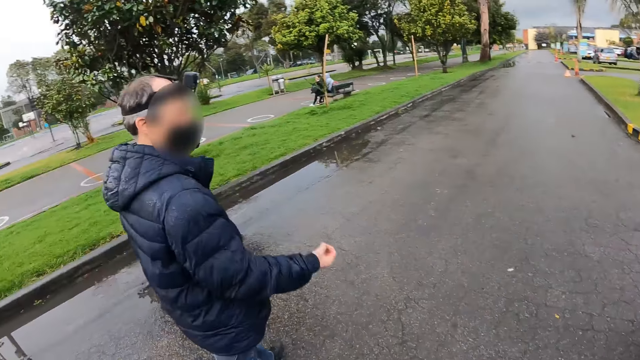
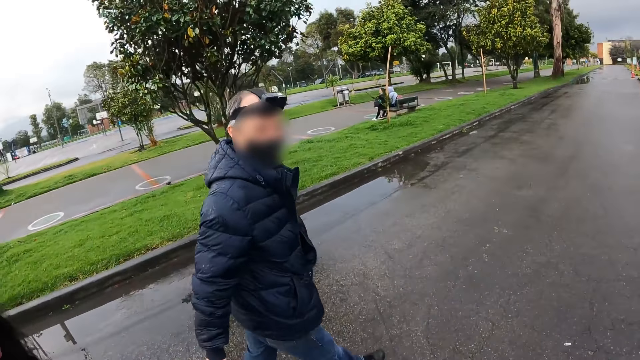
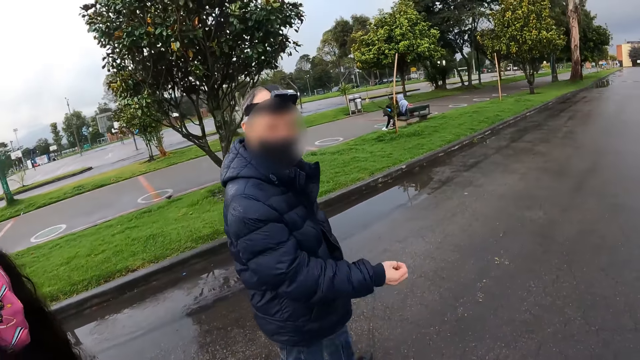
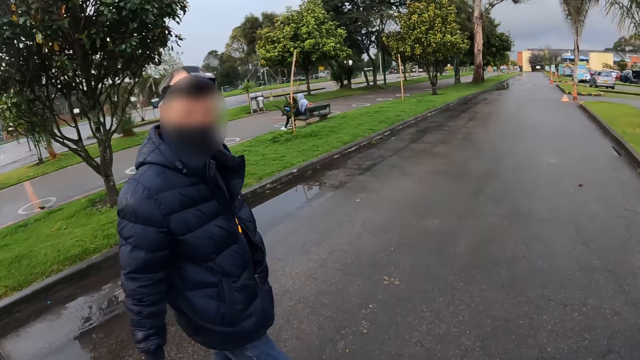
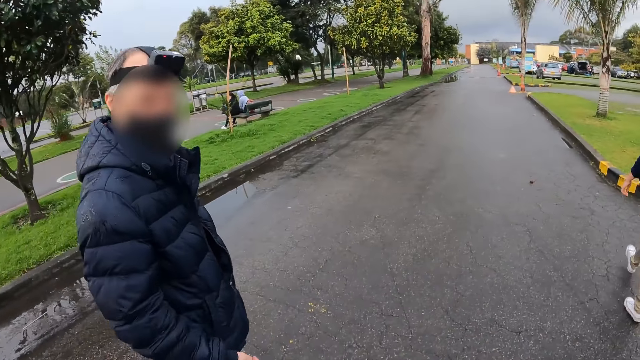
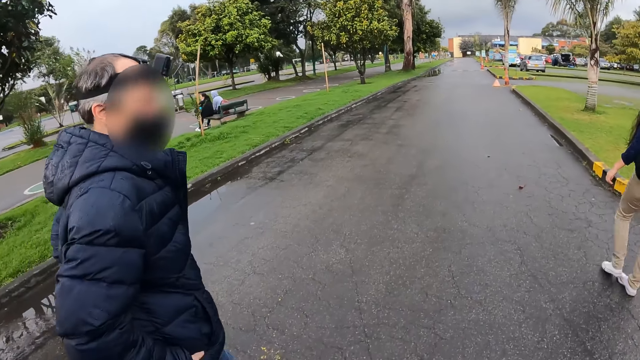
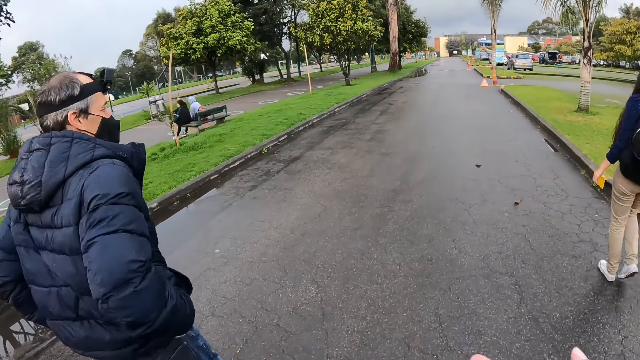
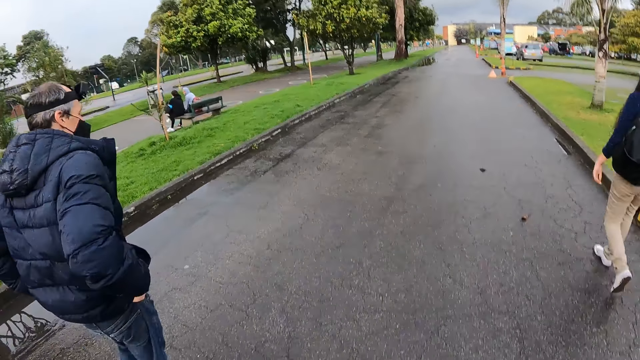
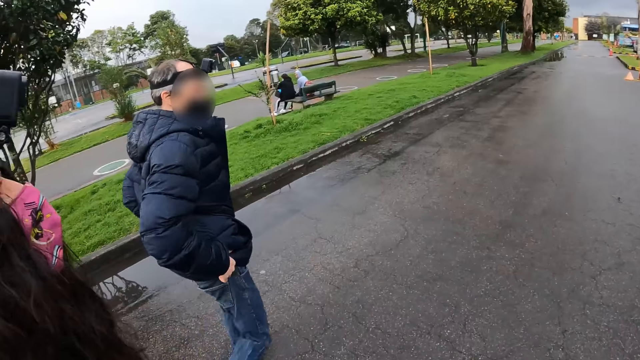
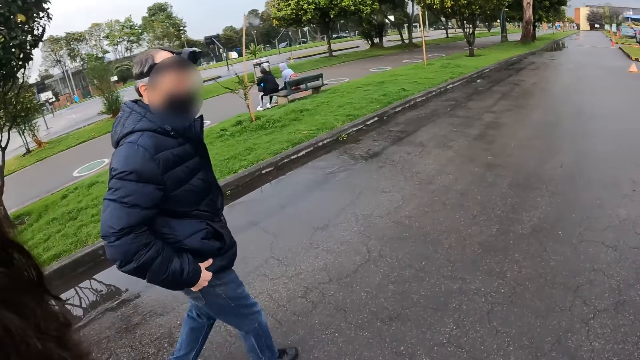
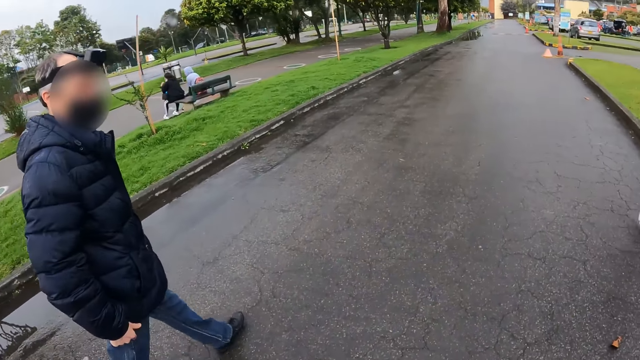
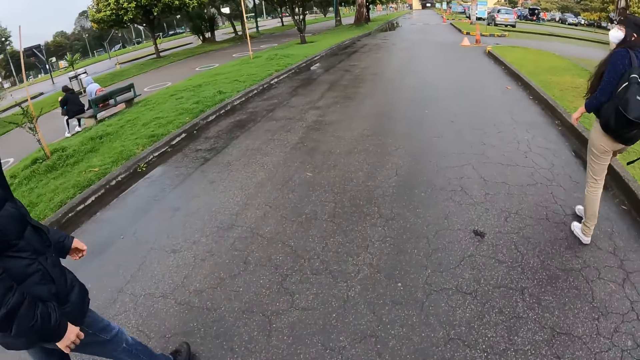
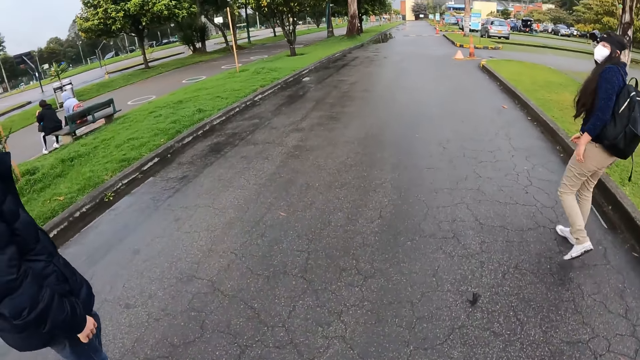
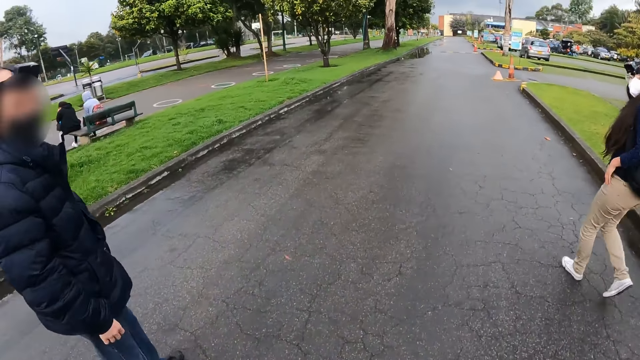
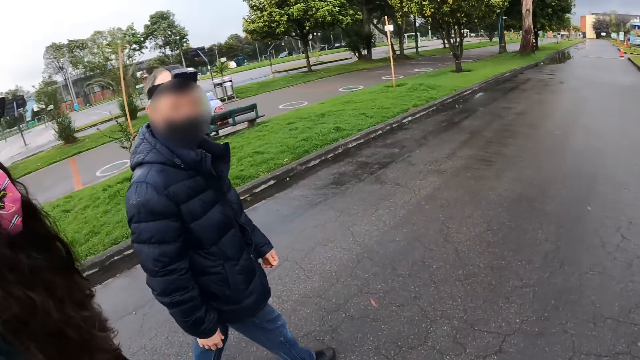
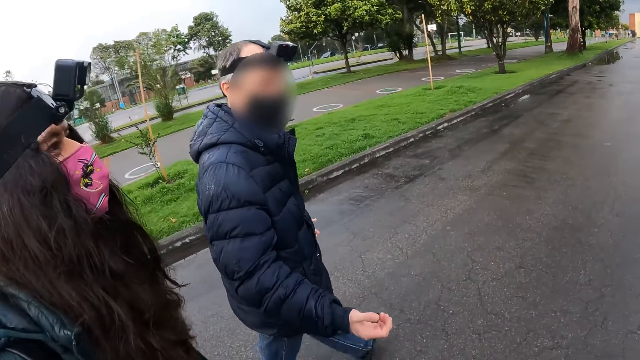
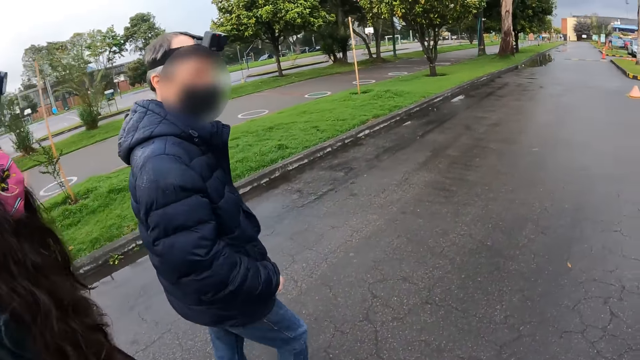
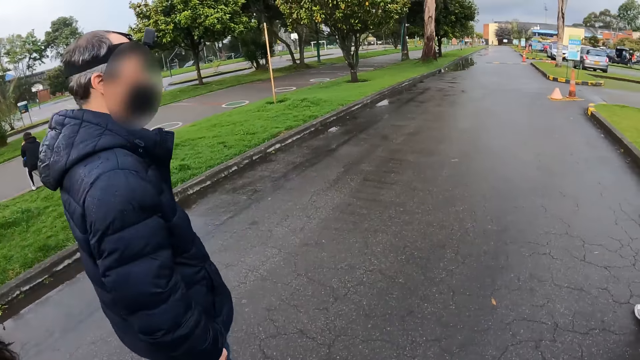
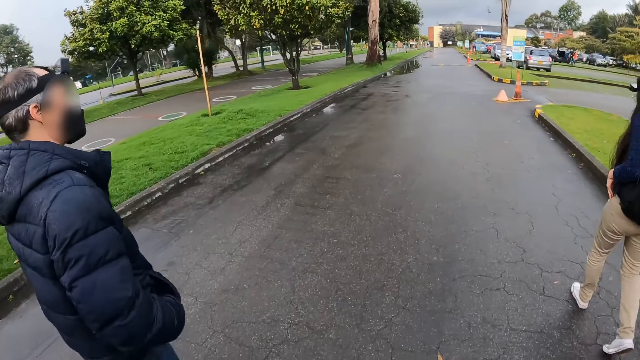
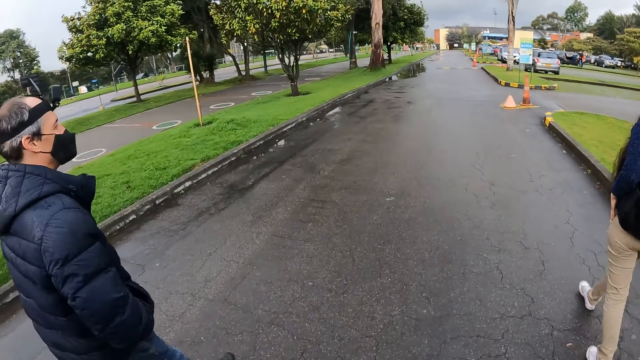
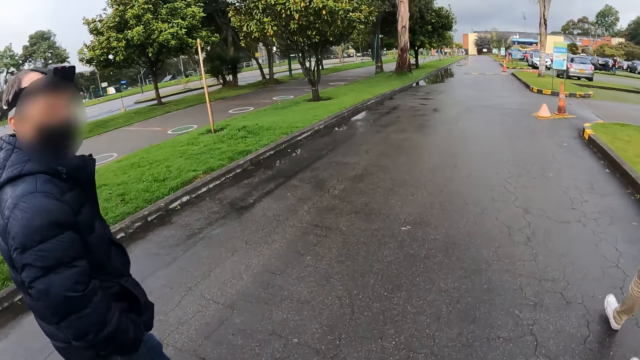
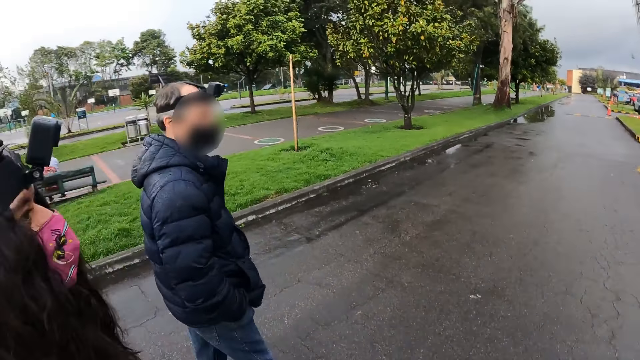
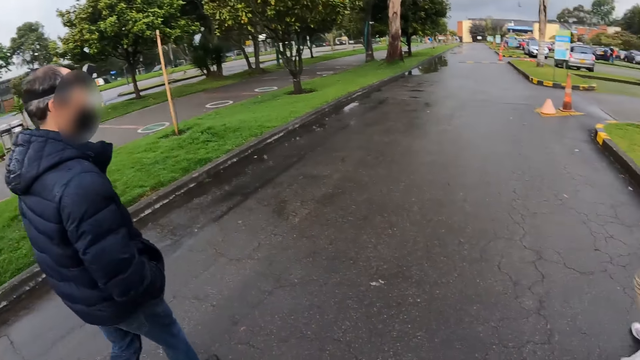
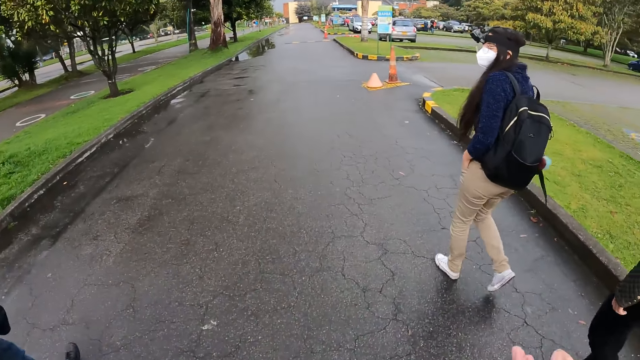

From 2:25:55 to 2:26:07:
The woman presses a phone with her right hand.

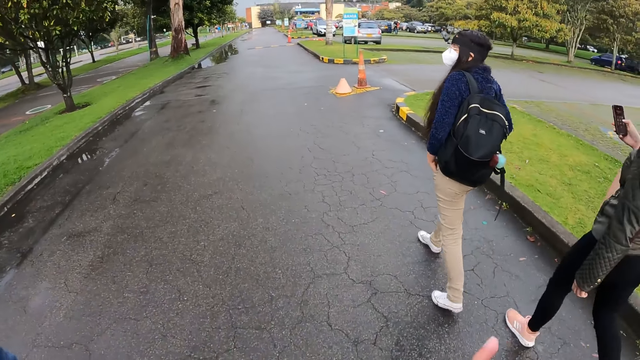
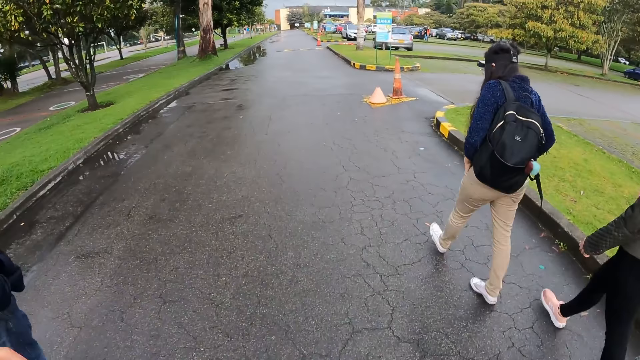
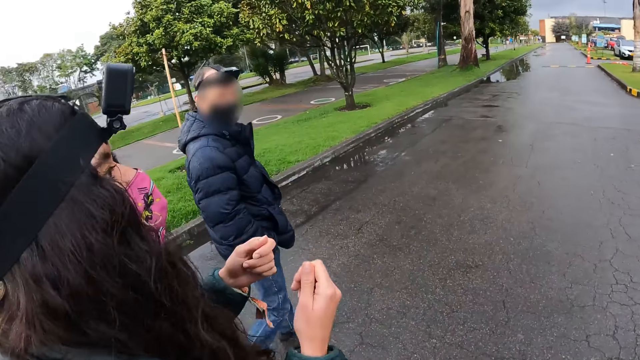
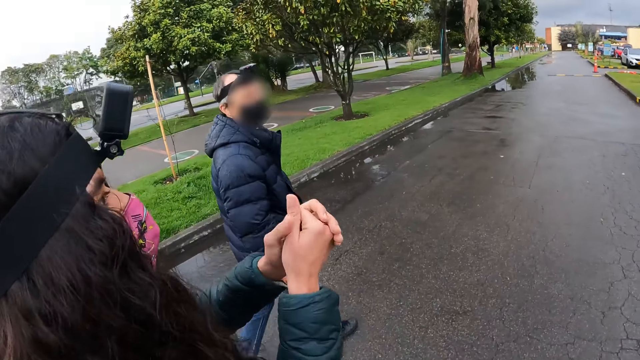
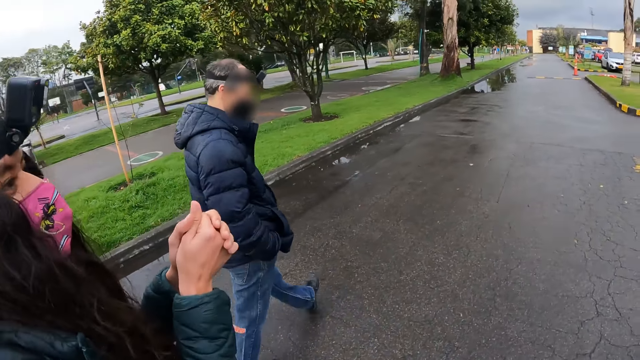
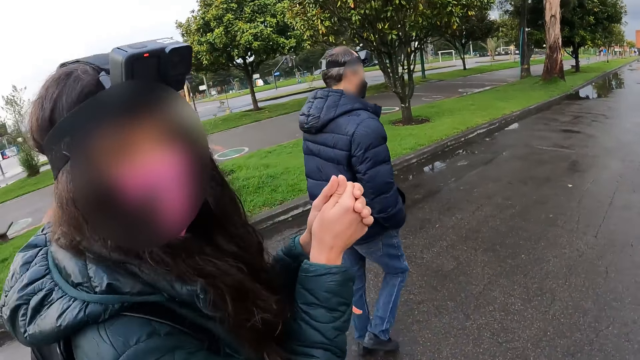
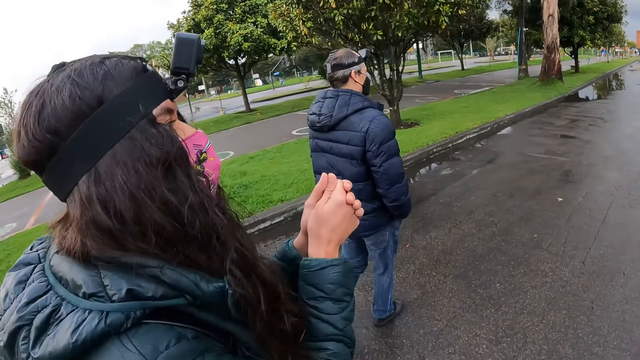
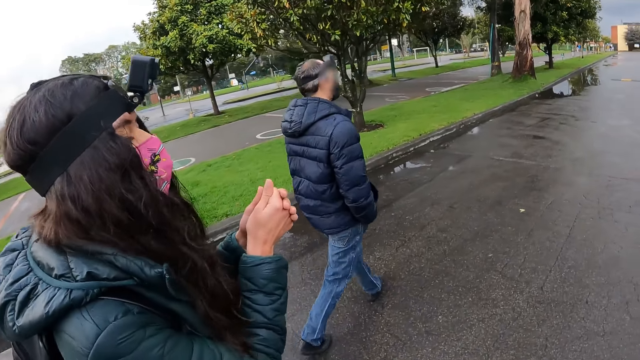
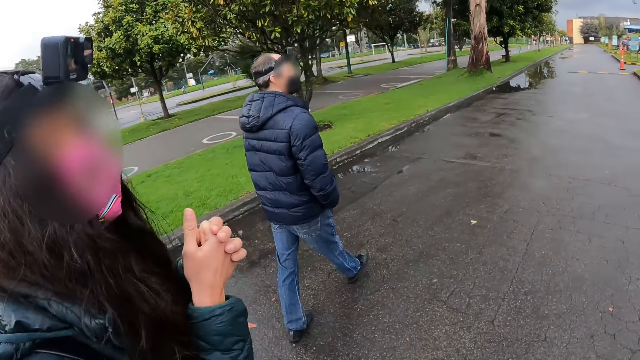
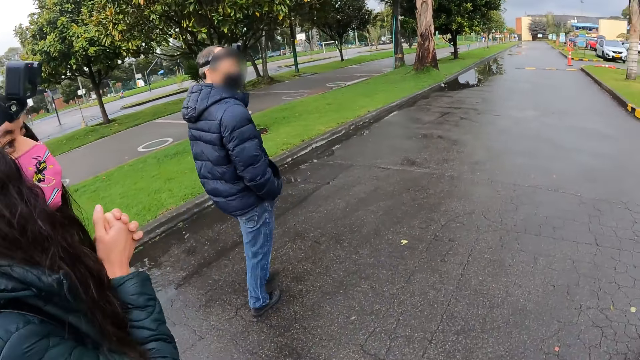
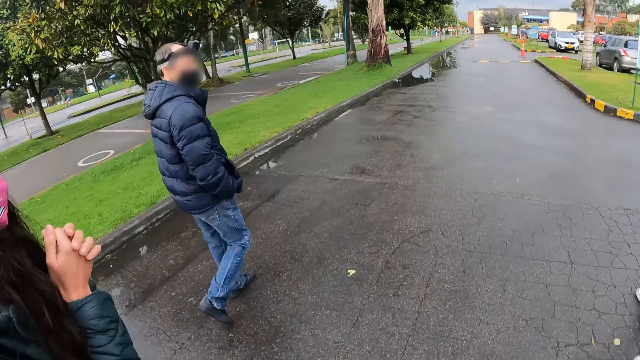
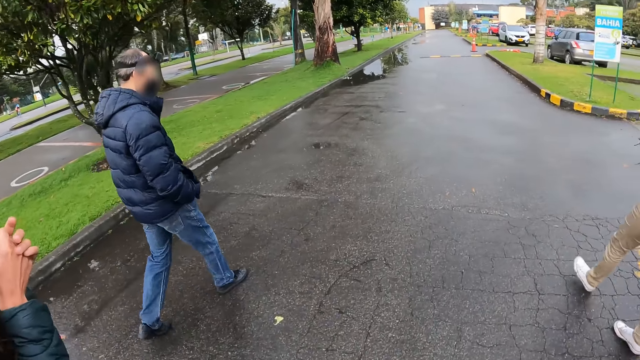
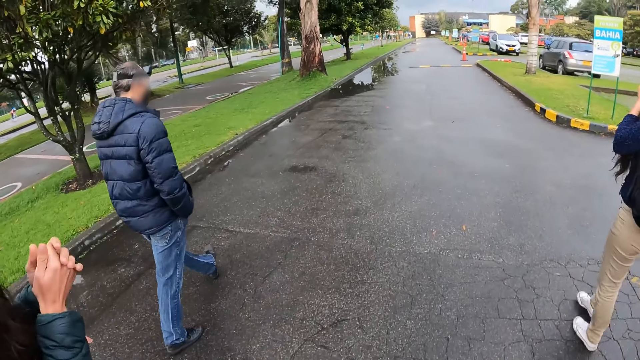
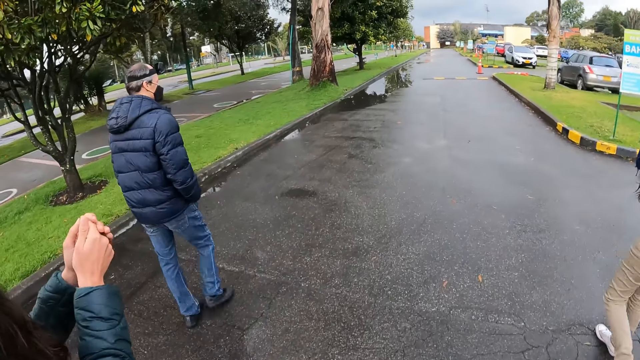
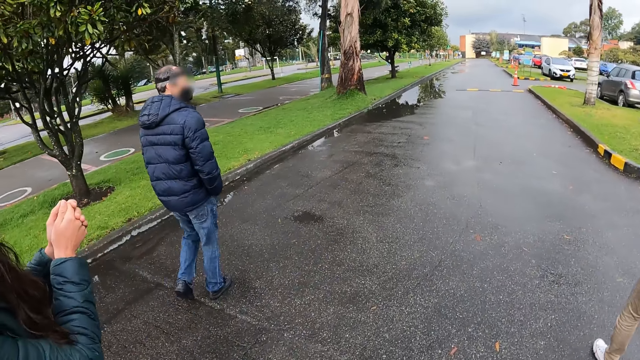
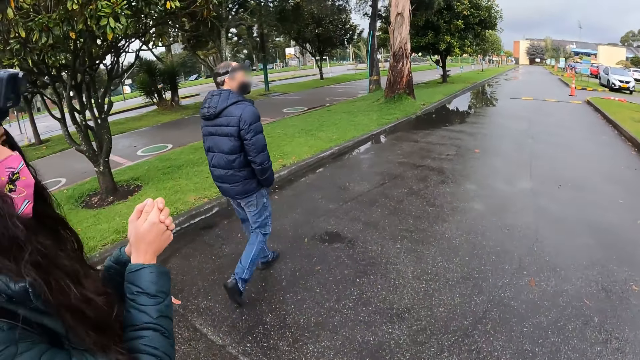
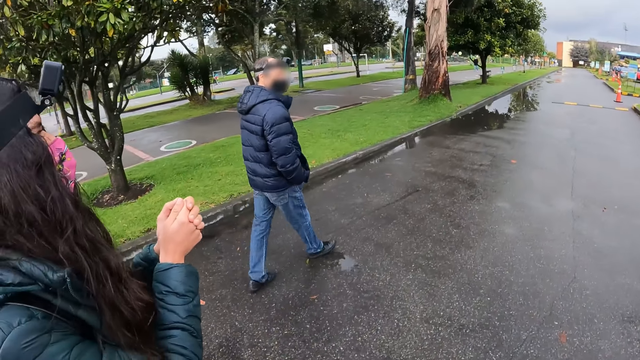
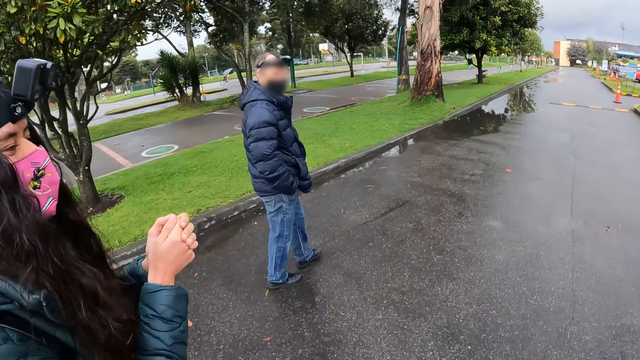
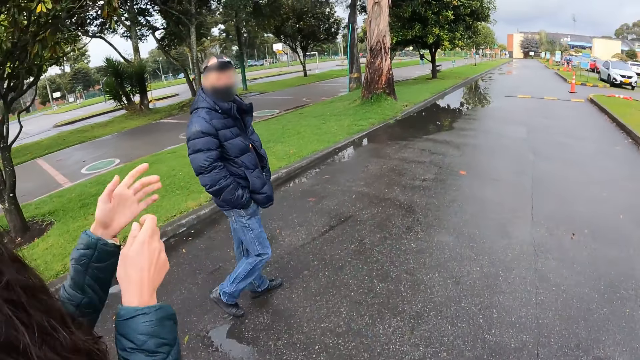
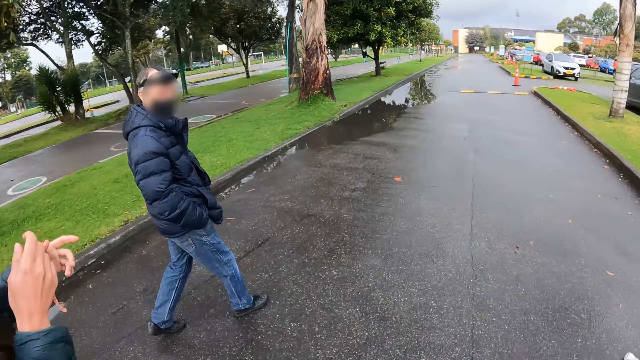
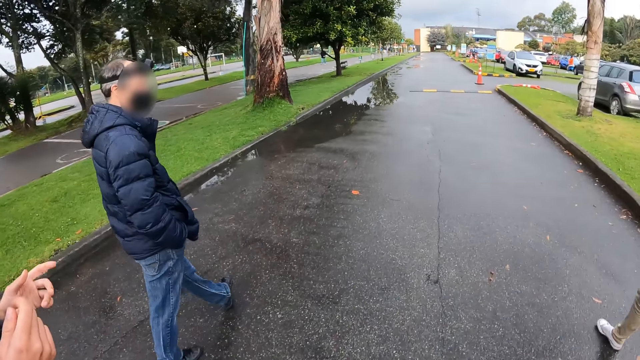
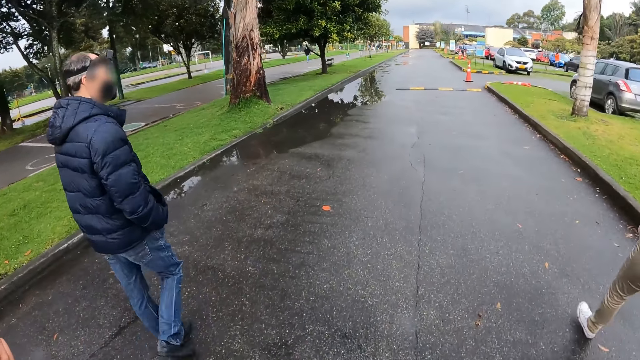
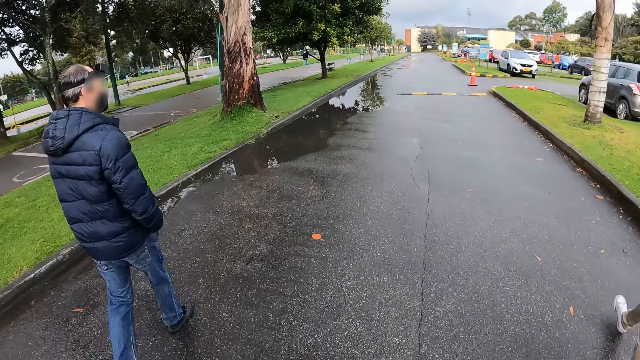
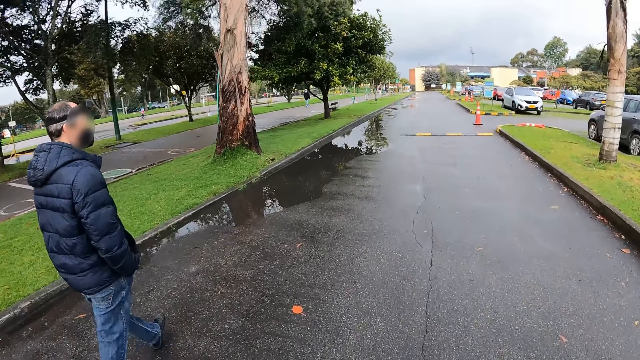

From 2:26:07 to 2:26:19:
A woman walks on the road. The camera wearer walks on a road. They converse with the woman. They look at the road.
